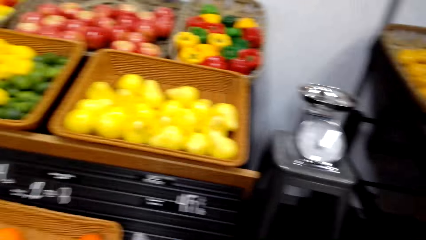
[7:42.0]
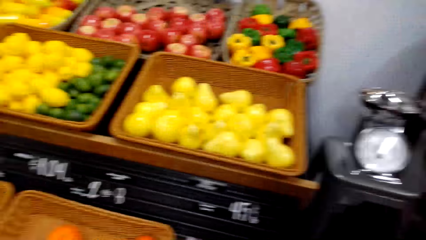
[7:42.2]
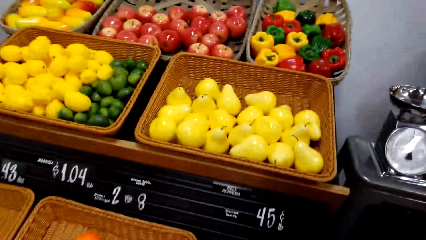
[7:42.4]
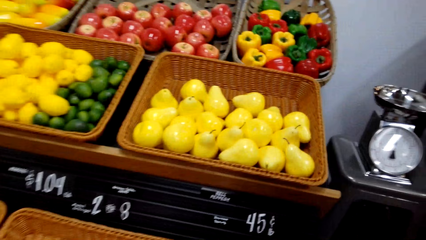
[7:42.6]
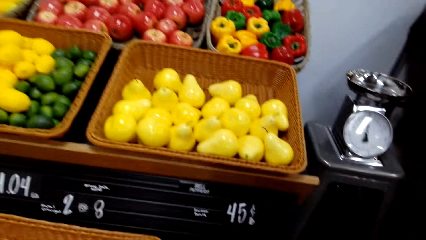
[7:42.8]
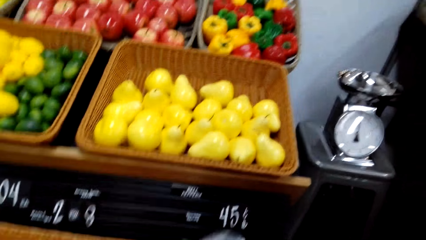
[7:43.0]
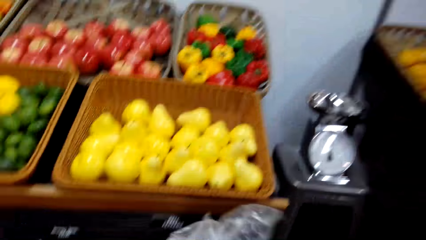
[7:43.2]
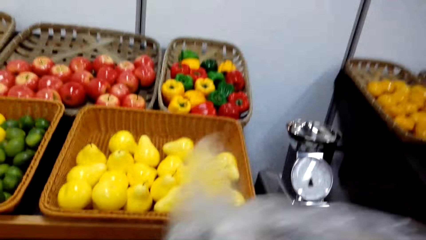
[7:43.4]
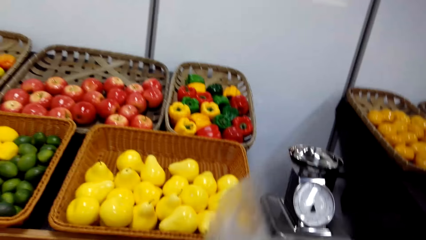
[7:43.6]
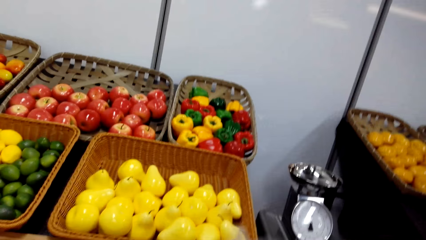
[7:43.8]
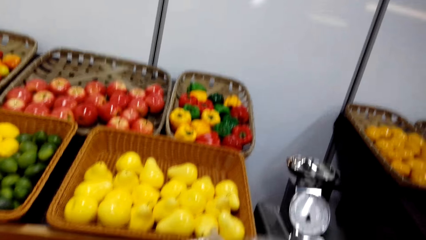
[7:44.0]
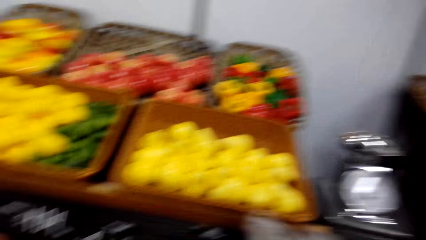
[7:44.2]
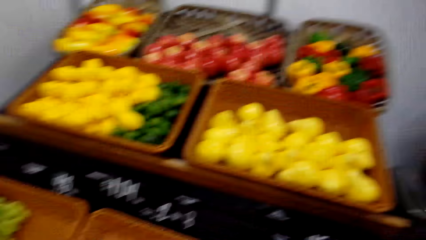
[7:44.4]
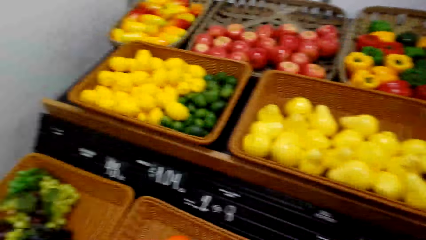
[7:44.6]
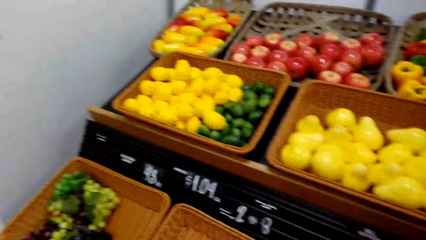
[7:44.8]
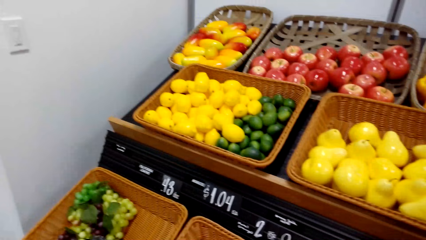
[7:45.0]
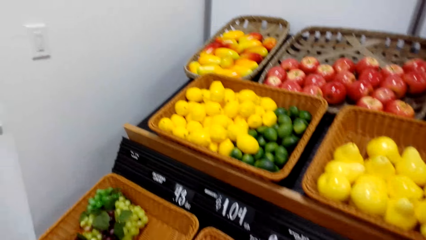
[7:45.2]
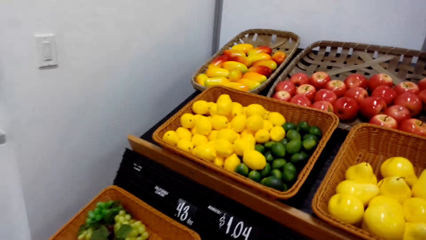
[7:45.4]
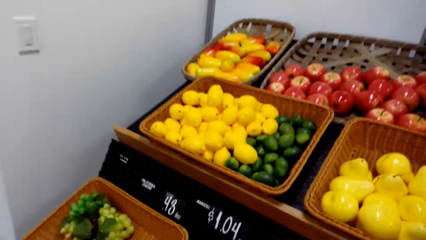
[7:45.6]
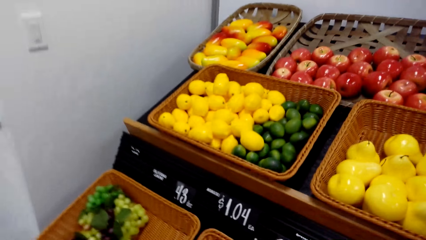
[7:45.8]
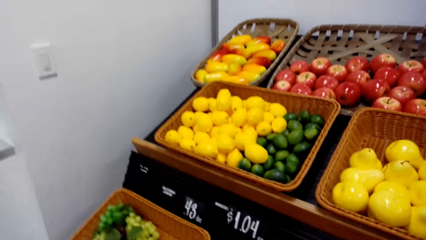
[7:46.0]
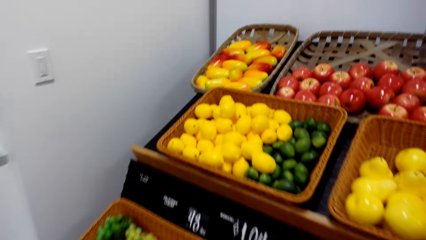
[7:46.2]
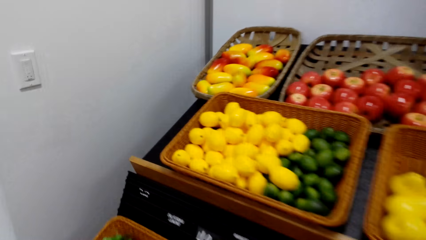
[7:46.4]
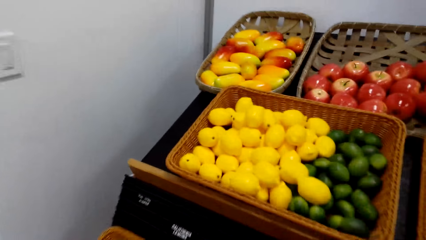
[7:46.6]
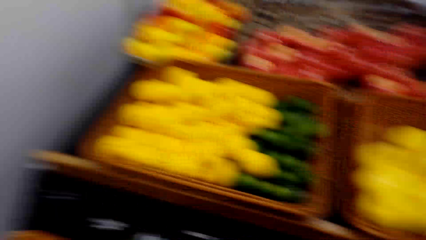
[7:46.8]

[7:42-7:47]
The camera wearer stares at fruit.

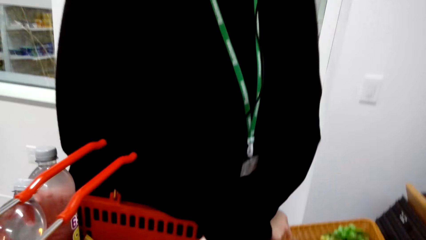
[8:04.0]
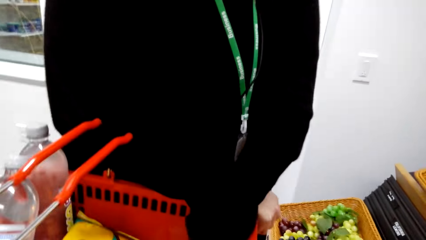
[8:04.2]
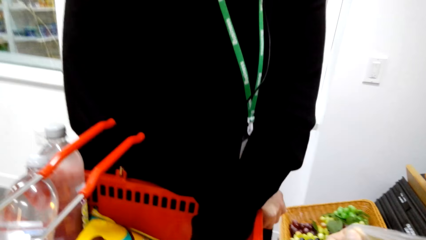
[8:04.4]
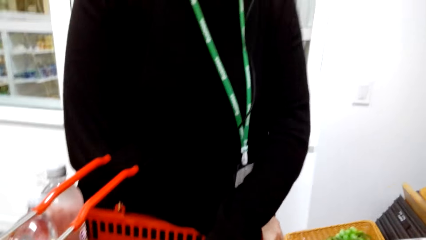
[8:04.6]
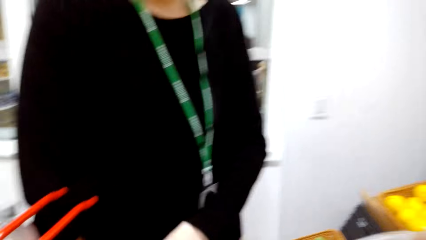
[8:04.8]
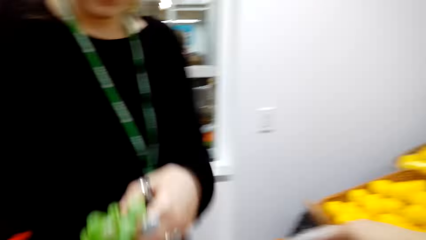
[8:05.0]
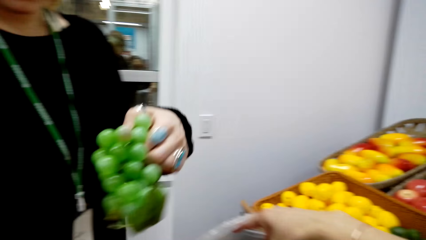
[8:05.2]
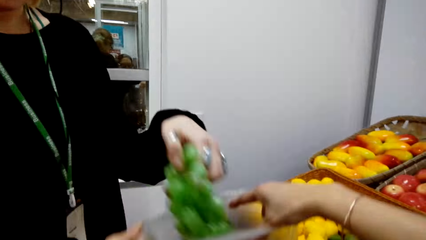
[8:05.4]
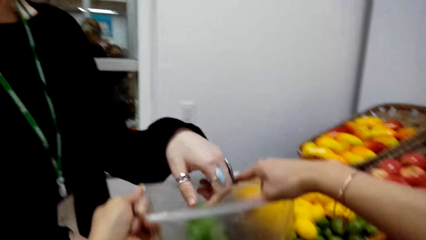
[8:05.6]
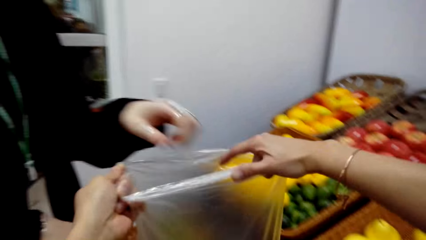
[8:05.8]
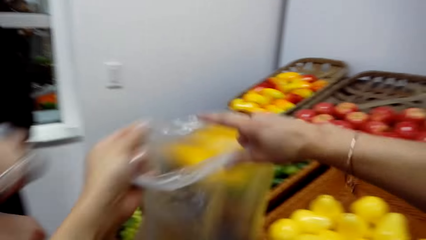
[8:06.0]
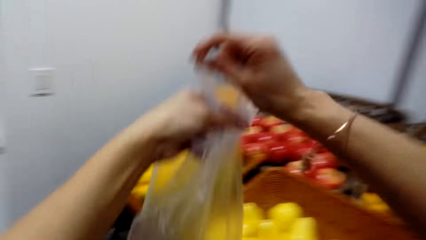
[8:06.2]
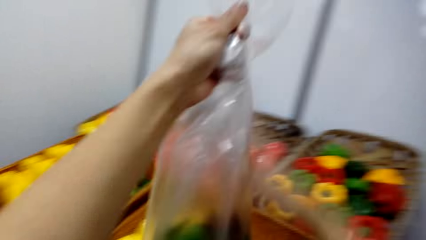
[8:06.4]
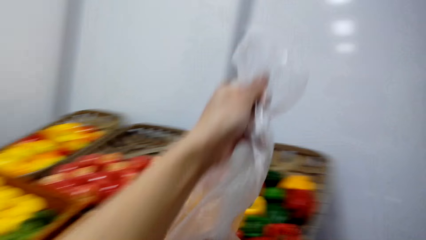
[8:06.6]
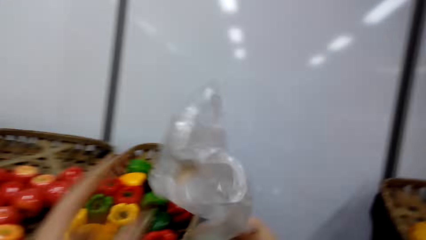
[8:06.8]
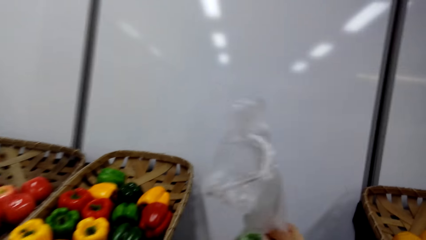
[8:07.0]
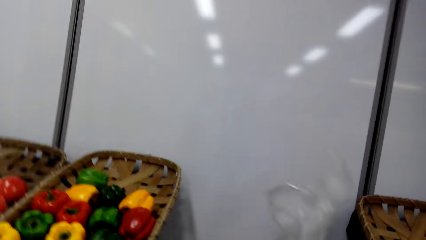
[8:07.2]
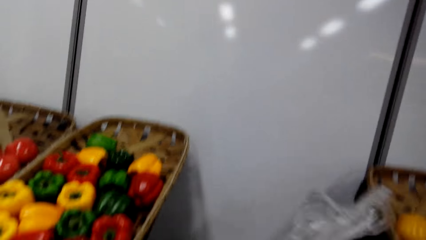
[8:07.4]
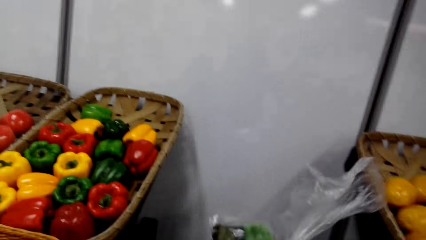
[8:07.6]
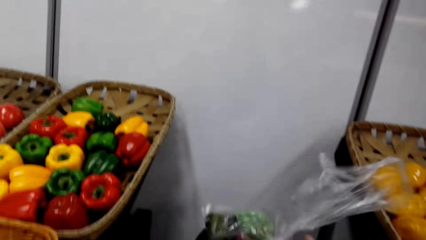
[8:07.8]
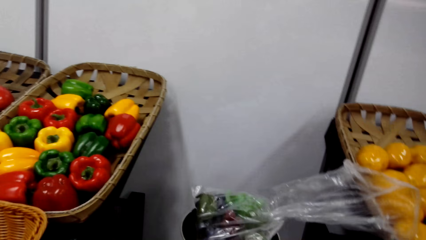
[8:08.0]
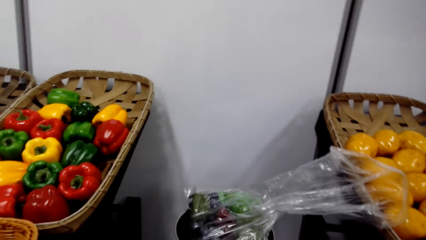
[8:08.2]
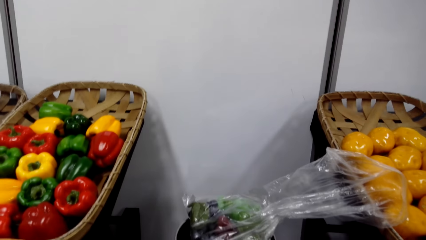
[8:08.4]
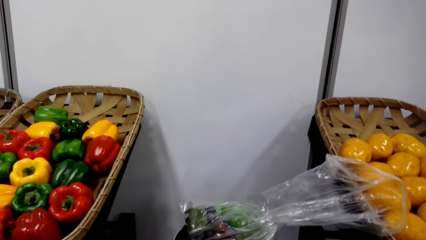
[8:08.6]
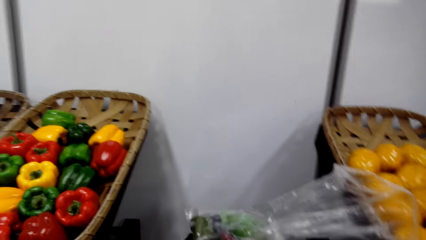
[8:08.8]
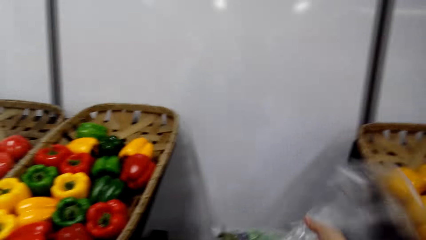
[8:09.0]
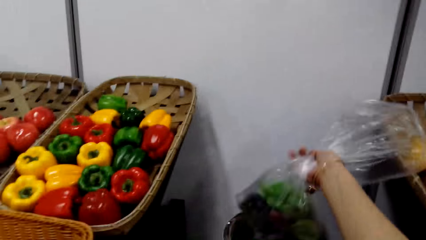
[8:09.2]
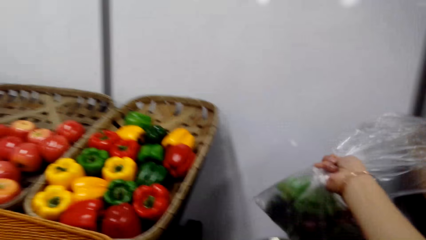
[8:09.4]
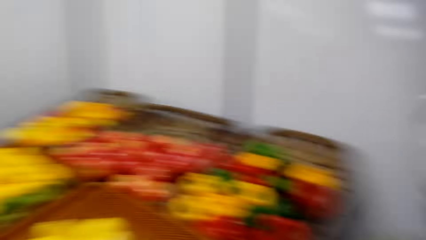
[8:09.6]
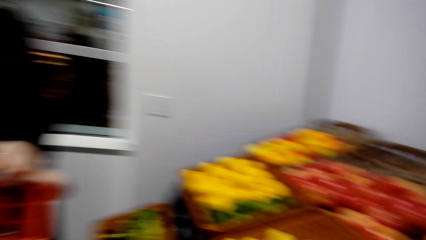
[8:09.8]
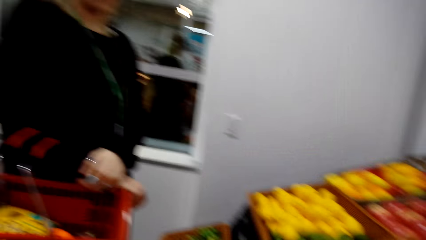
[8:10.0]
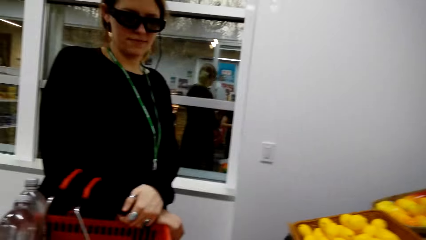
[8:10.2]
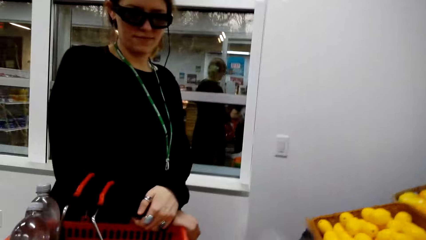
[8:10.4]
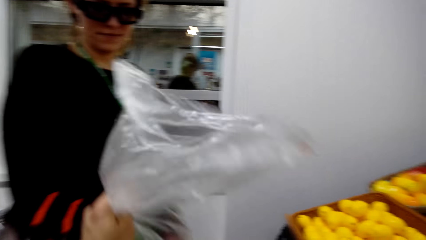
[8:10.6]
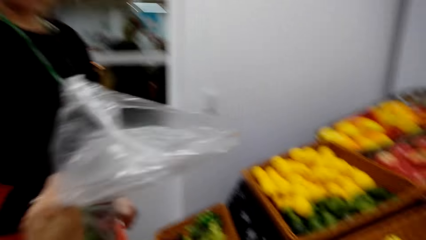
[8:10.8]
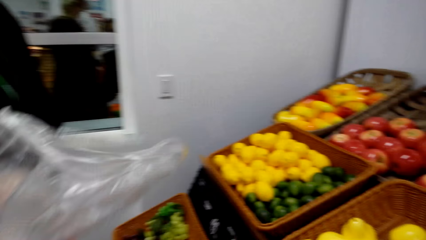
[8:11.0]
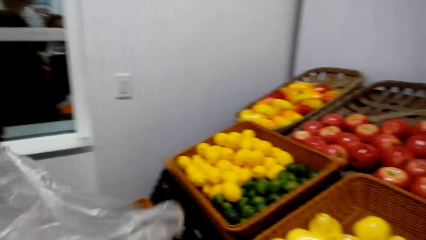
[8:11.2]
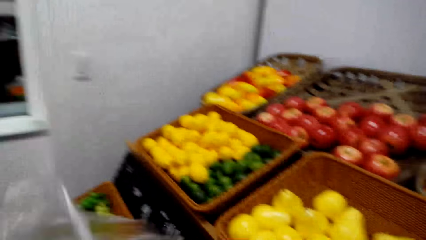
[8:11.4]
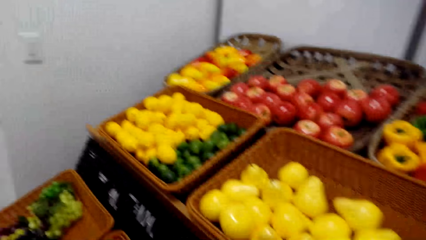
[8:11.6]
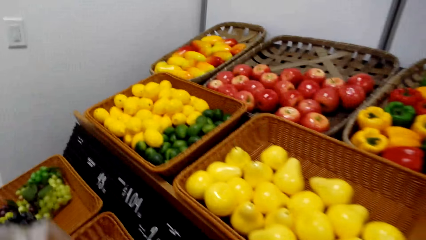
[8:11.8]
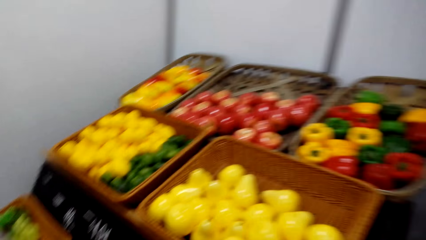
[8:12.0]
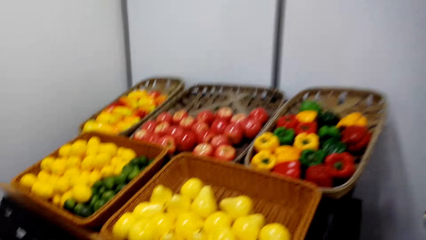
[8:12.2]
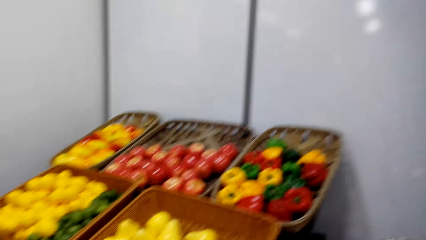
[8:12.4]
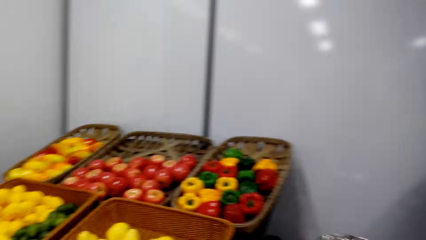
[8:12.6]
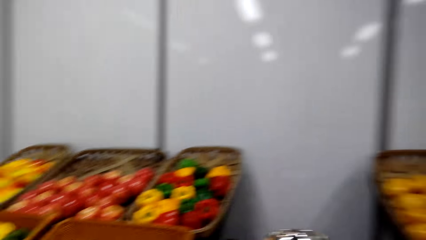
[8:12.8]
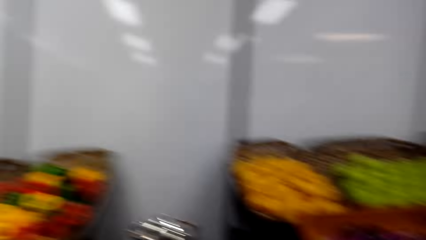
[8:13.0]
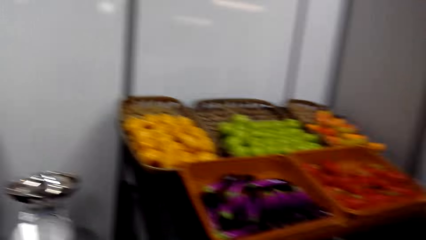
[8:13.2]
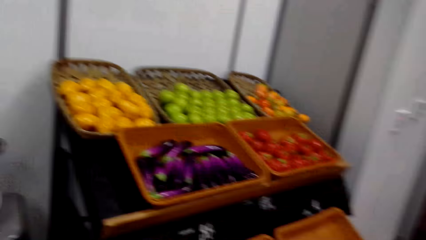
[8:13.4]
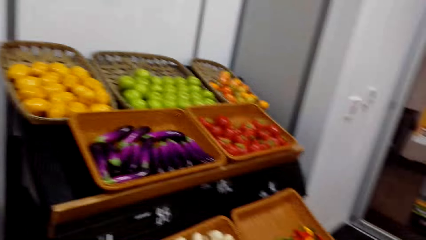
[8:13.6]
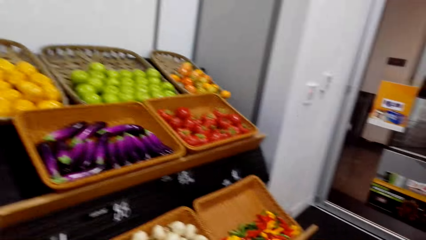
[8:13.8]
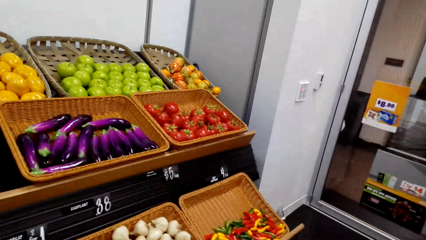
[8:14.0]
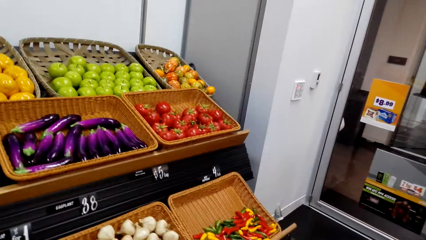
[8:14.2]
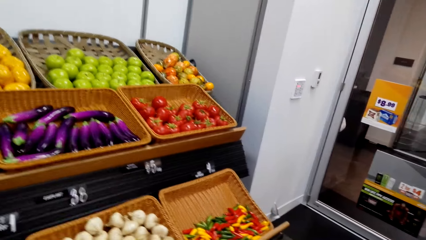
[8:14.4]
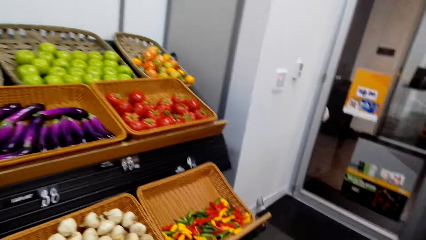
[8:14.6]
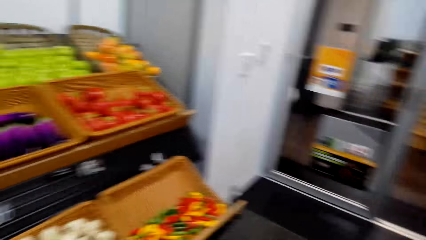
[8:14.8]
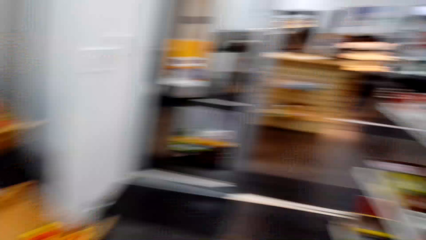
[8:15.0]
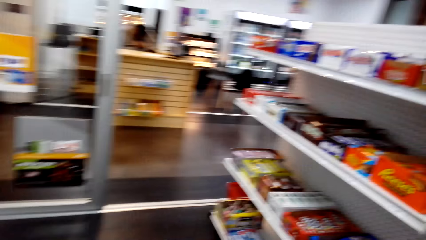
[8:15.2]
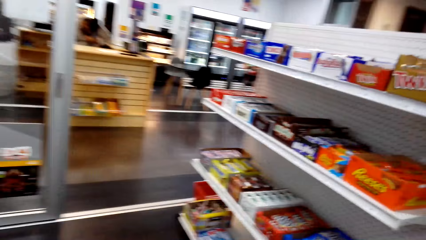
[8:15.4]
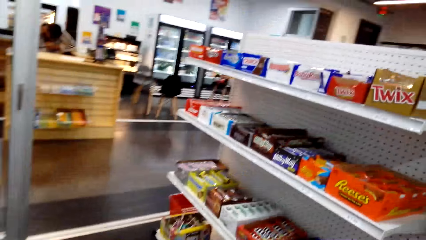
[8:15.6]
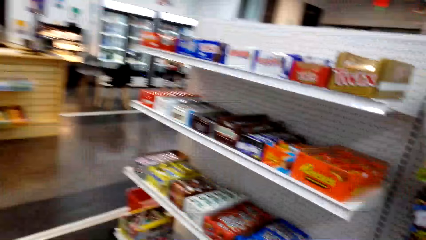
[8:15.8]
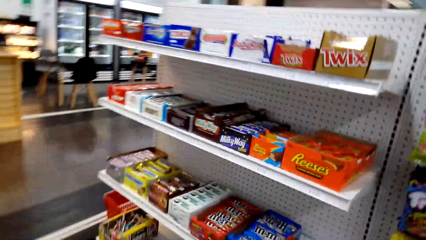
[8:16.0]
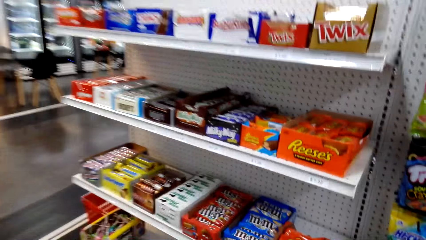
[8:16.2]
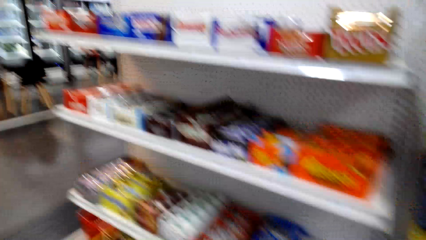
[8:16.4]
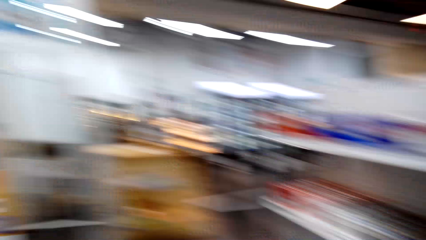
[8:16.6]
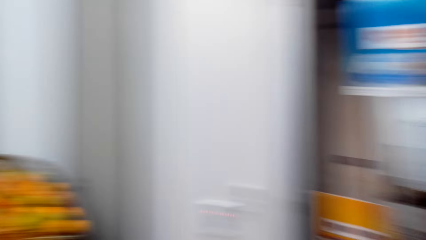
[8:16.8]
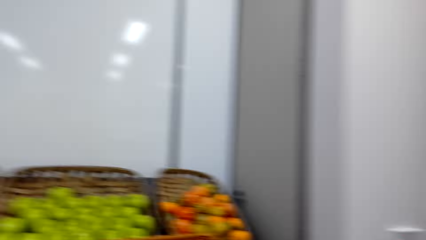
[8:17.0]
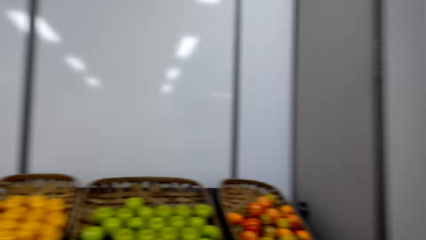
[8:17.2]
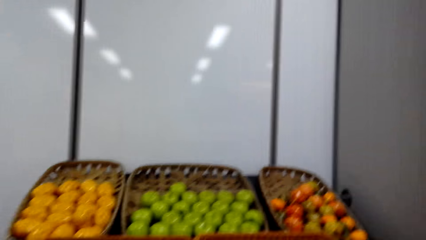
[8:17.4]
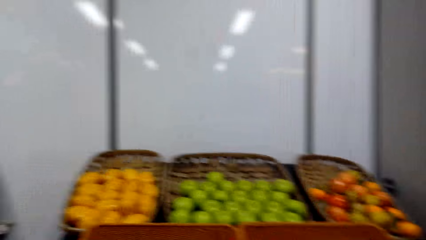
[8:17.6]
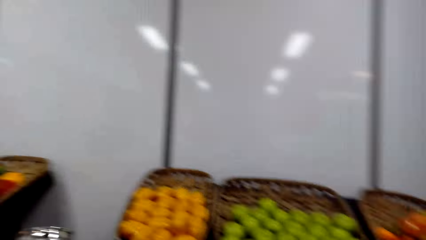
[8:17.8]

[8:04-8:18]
The camera wearer holds a nylon paper. They put the nylon paper on the other side next to the fruit rack. They put the grapes in the shopping basket. They put the nylon paper in the basket. They walk in the shop.
